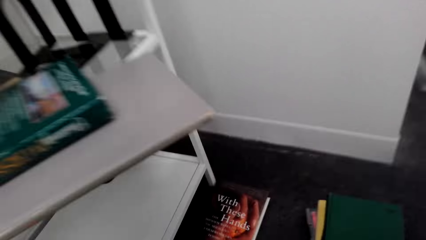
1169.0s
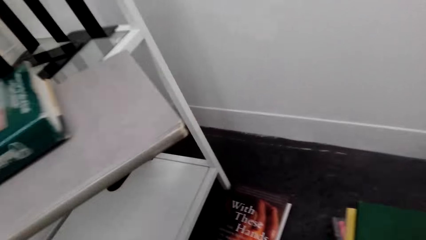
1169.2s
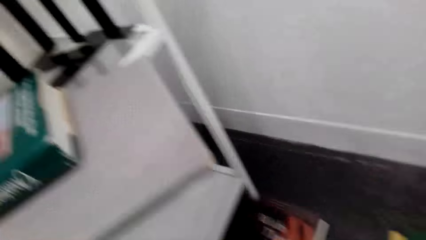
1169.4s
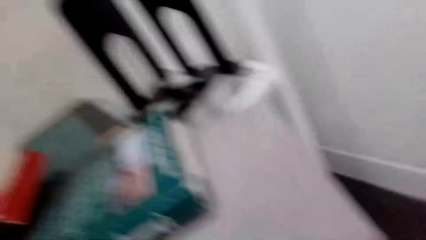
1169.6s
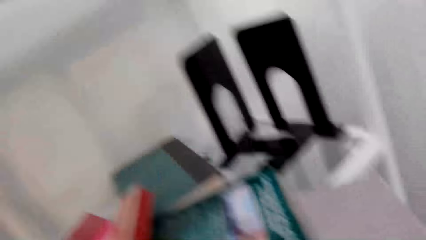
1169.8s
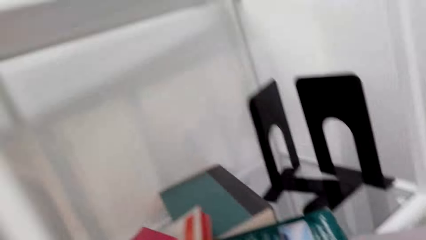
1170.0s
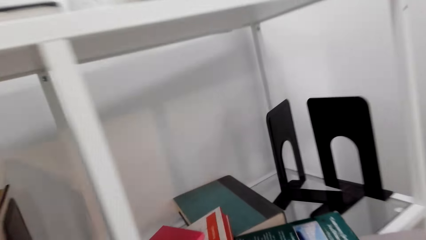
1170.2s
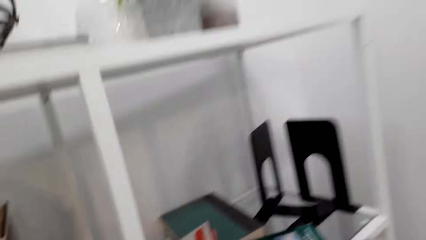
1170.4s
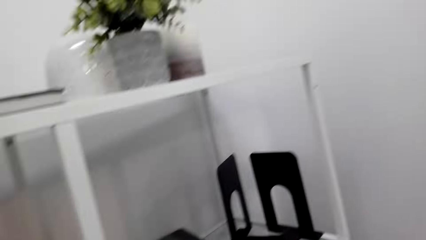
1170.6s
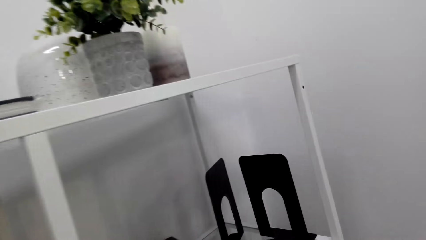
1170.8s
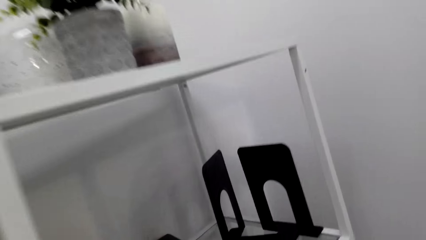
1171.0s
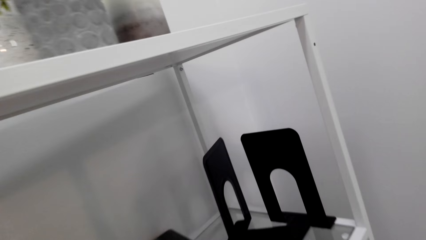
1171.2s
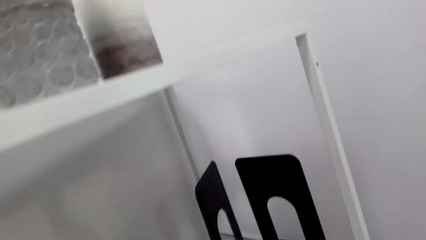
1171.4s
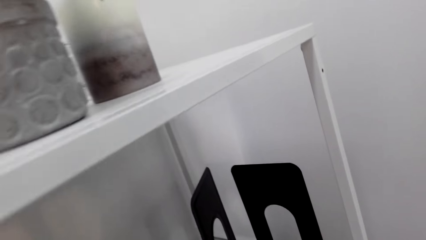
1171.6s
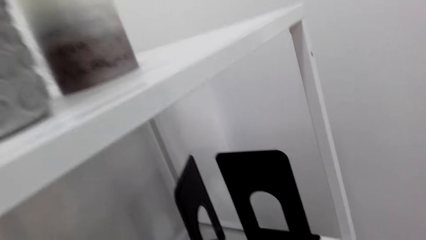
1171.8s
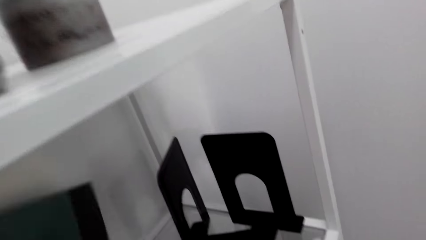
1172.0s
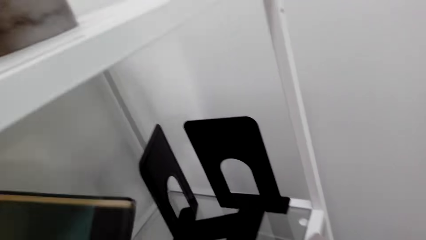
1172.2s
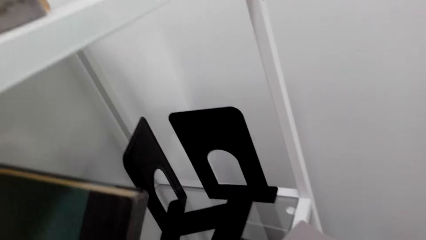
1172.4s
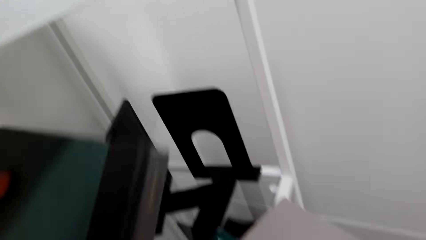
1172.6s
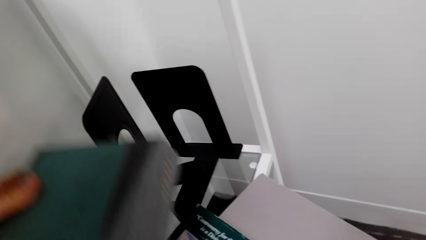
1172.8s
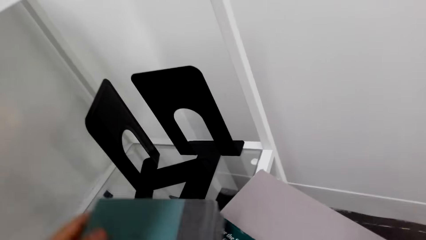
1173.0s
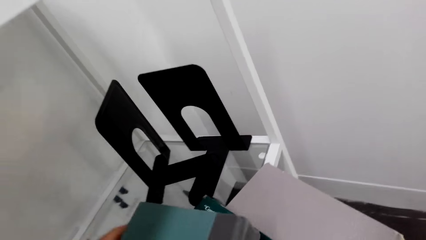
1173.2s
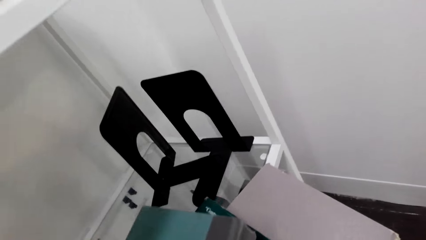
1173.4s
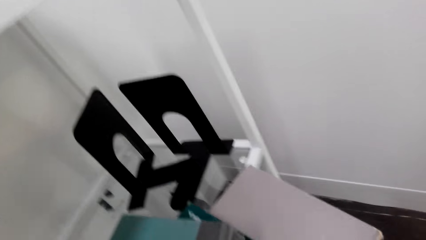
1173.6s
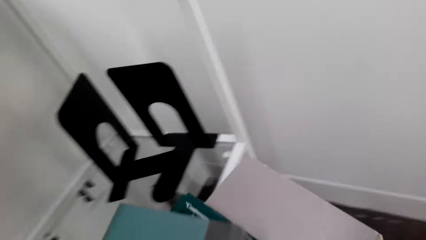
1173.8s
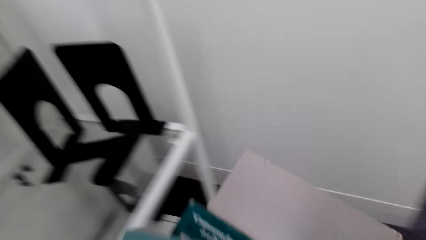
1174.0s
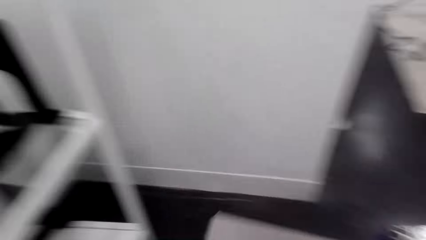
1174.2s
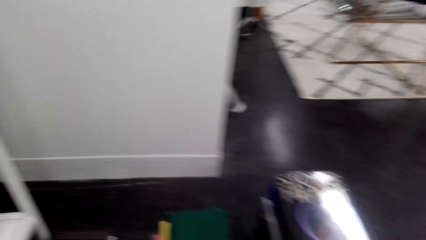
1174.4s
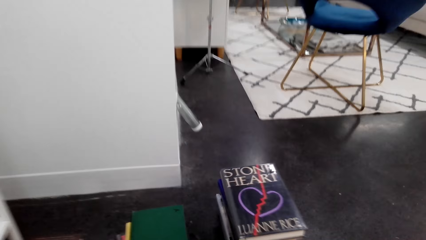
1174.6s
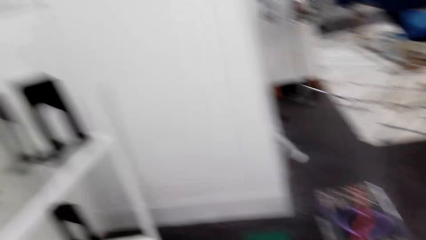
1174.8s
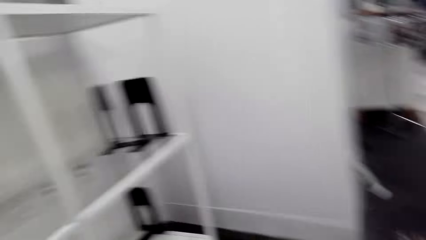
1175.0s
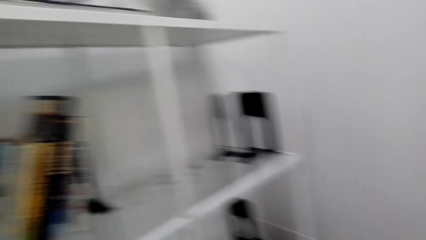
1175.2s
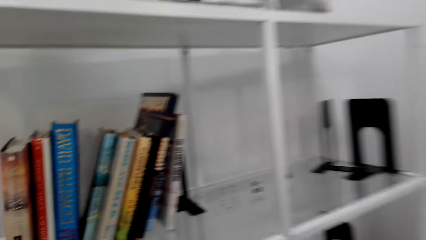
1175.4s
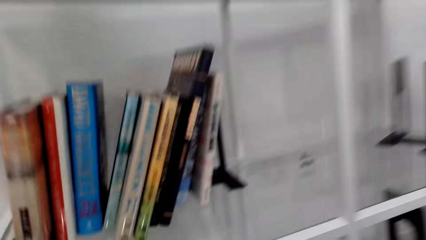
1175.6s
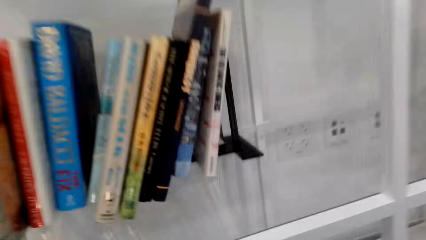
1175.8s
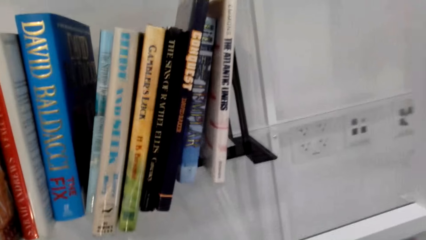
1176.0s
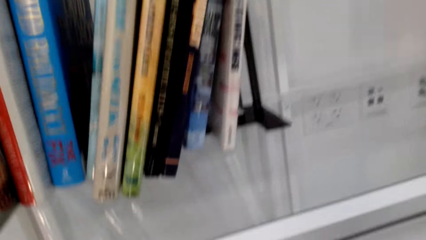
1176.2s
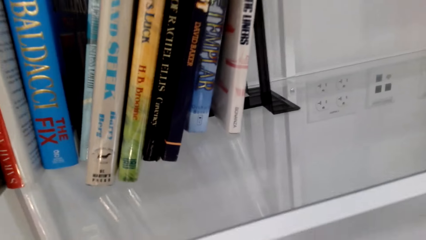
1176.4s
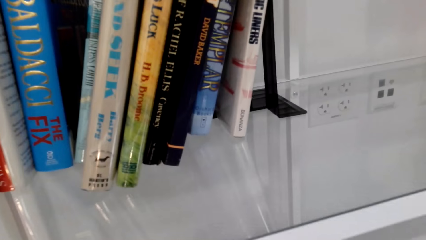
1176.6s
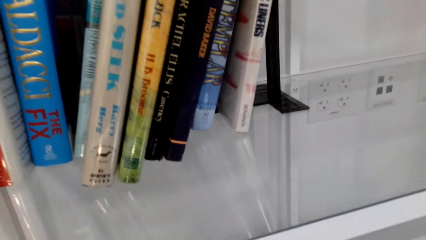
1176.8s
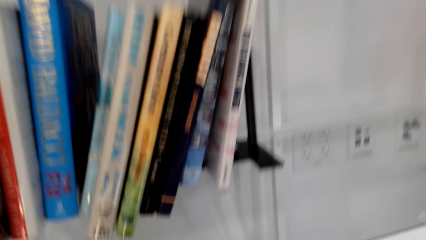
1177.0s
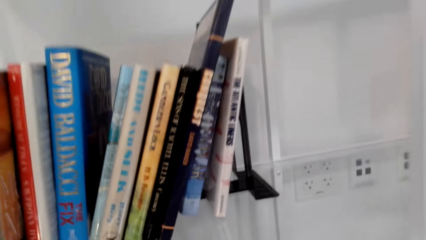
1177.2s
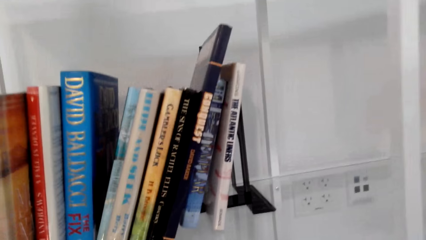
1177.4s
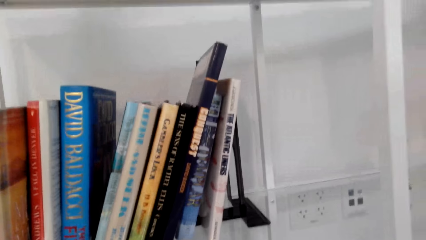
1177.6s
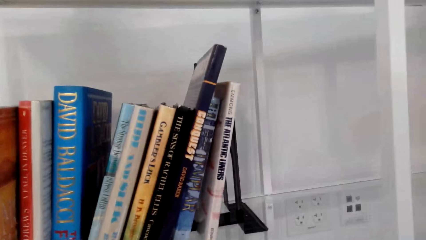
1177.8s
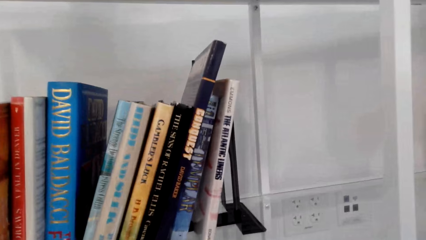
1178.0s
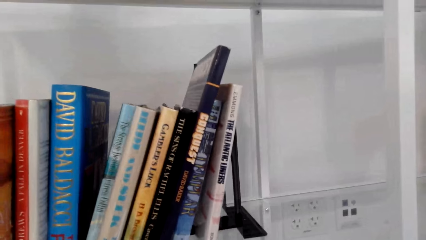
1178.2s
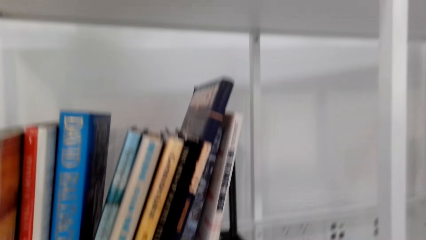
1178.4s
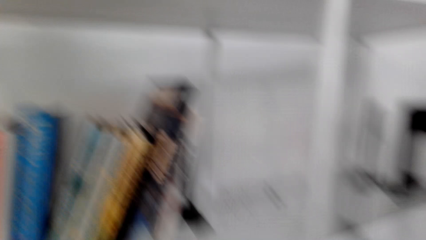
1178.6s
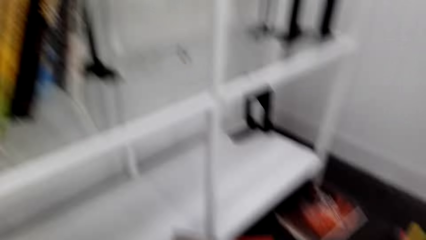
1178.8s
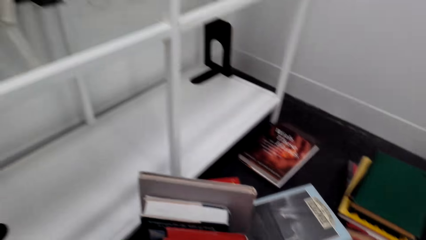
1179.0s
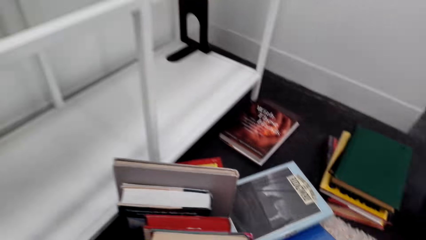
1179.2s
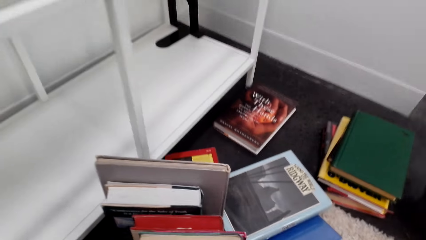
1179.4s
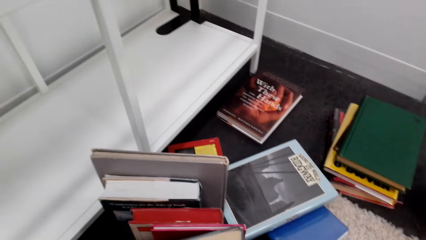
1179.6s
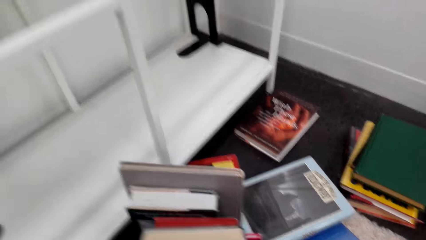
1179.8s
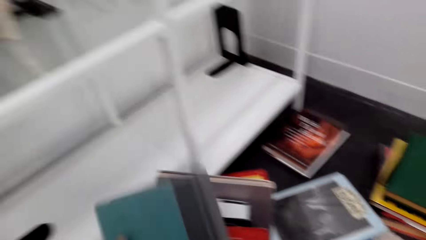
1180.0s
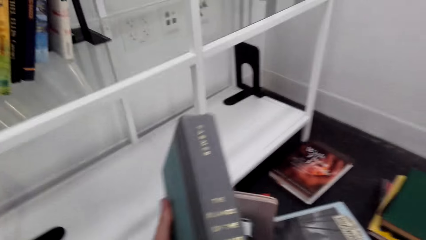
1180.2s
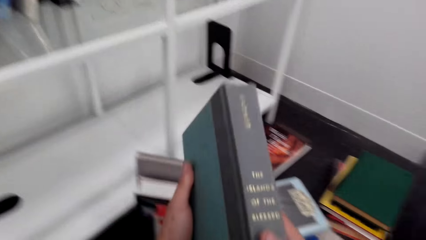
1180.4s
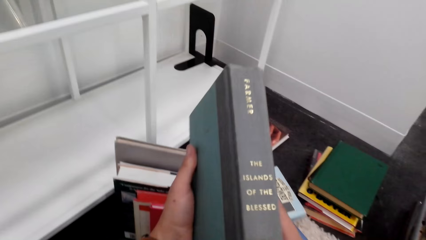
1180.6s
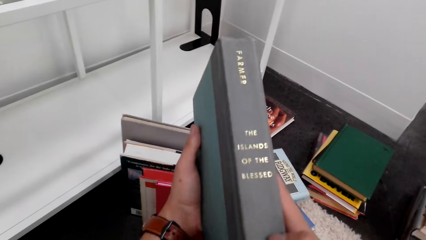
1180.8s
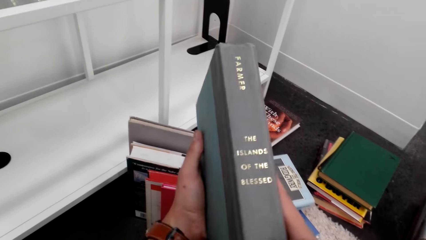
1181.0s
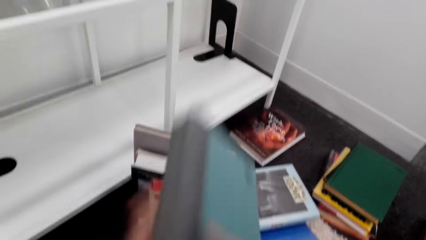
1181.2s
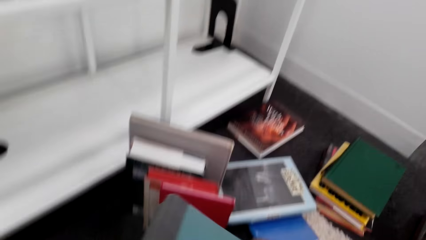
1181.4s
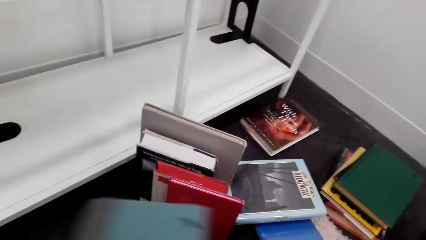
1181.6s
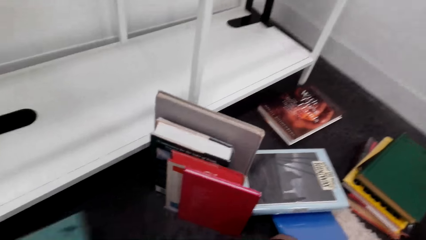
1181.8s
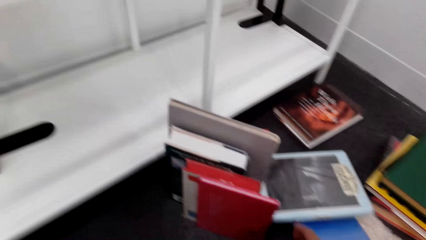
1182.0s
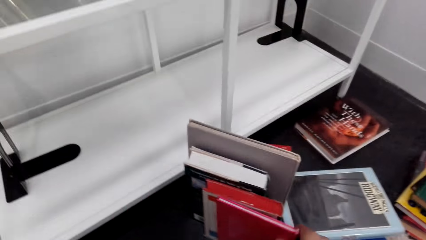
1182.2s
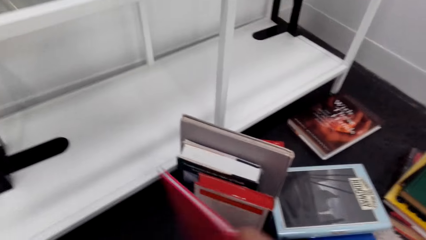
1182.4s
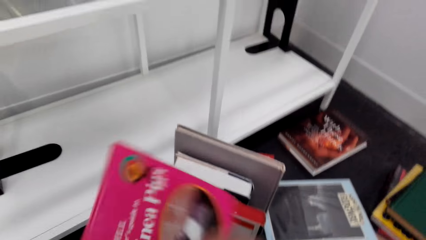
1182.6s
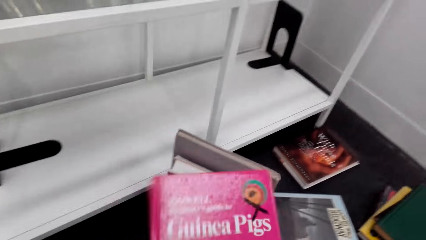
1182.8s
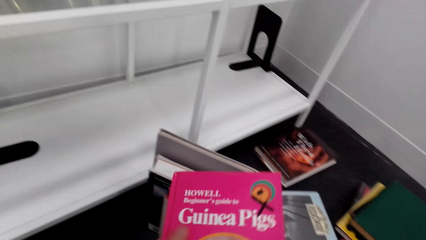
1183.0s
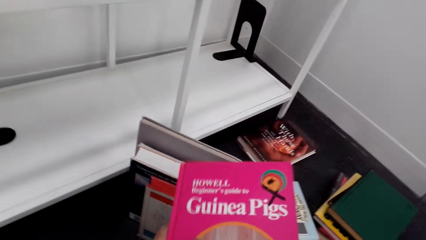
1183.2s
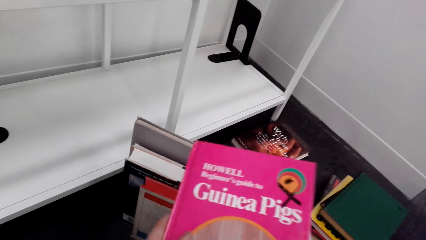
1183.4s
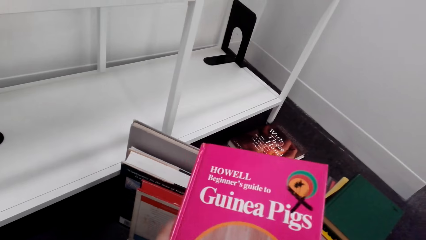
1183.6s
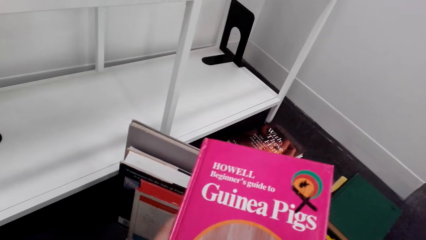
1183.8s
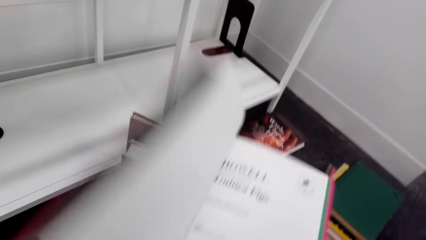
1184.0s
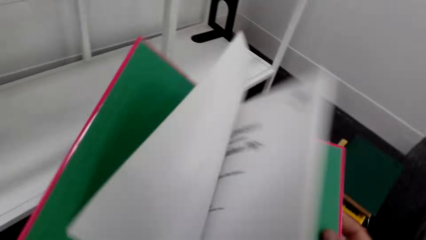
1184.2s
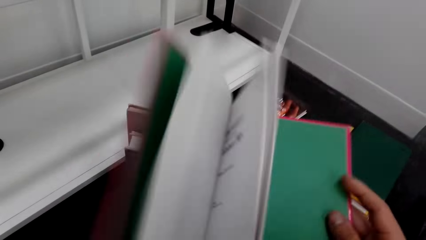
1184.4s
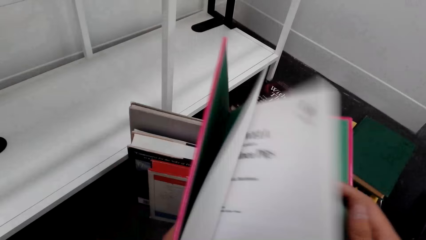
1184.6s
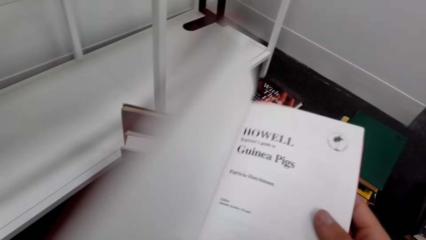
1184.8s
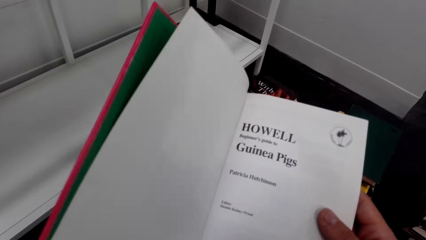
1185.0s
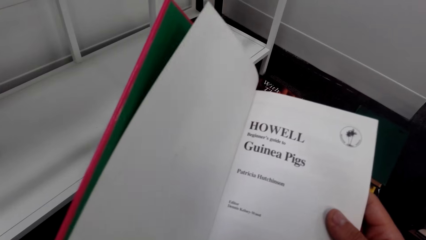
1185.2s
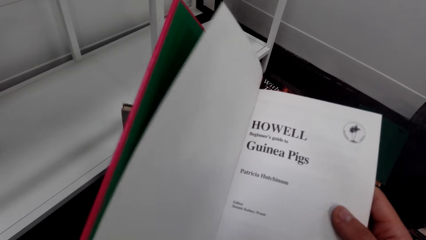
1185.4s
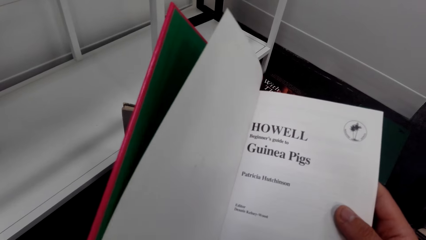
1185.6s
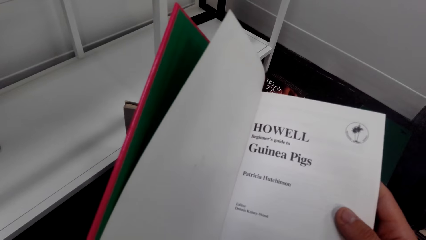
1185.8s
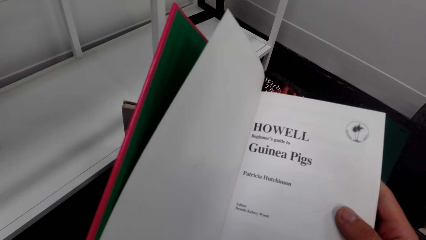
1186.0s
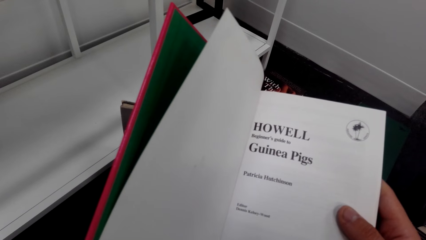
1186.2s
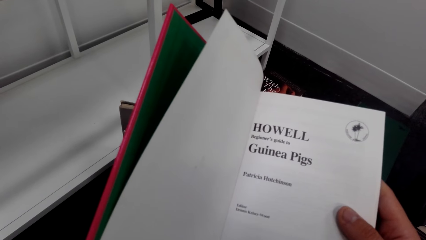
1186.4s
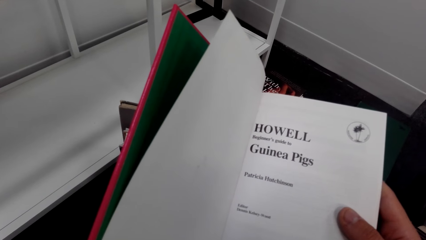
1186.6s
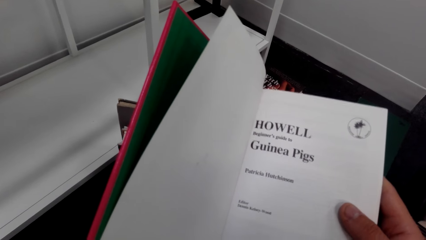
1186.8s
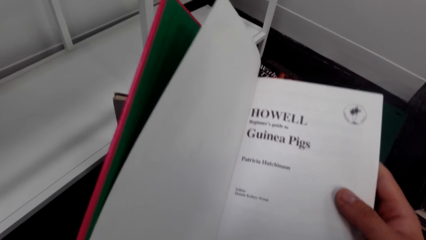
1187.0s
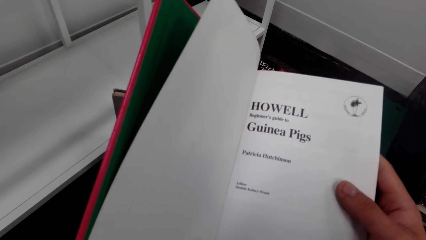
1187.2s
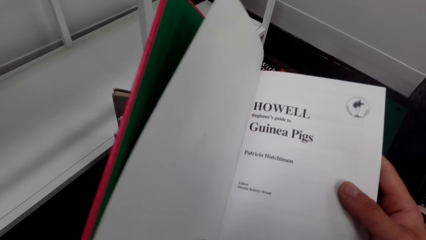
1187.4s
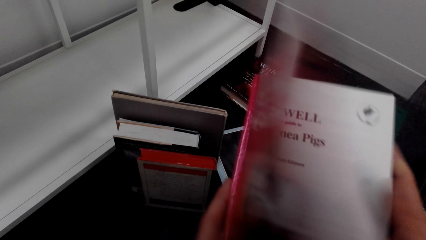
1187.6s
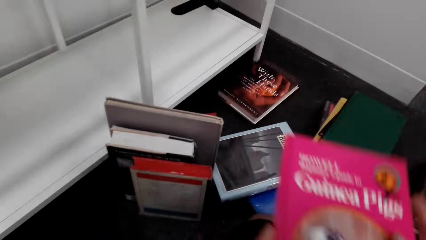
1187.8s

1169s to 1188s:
The camera wearer arranges books on the shelf. They put books on the floor. They pick up a book and put the book on the floor. They pick up another book. They open the pages in the novel.
